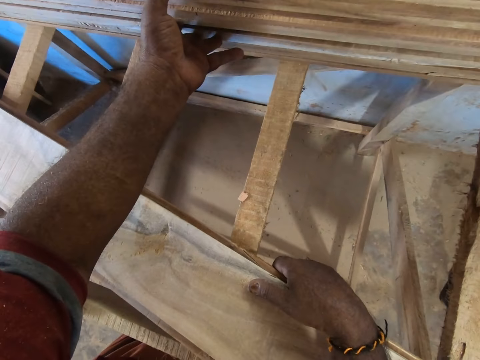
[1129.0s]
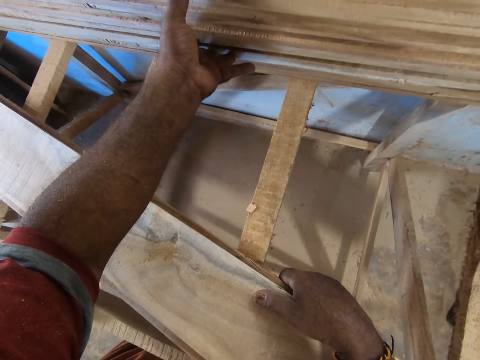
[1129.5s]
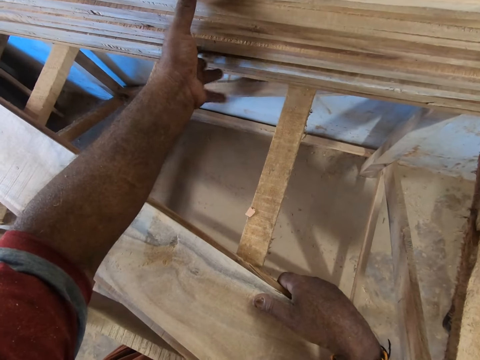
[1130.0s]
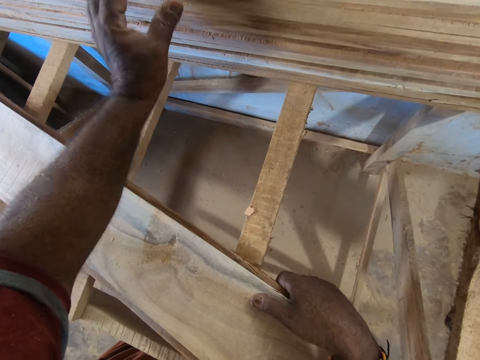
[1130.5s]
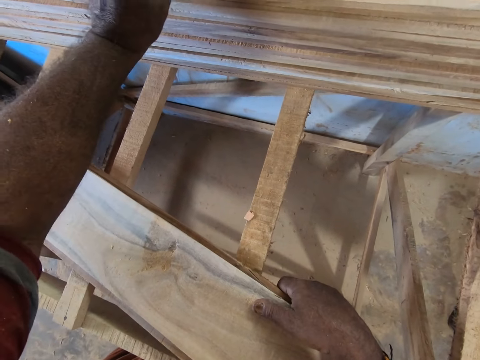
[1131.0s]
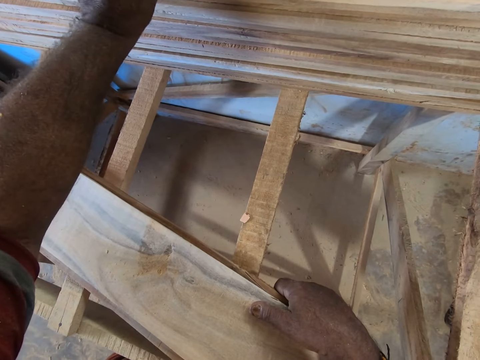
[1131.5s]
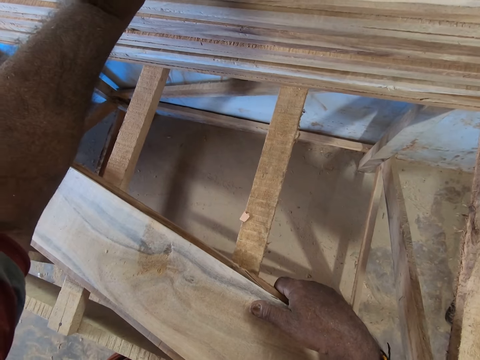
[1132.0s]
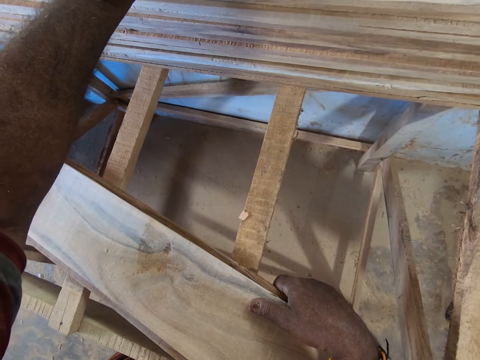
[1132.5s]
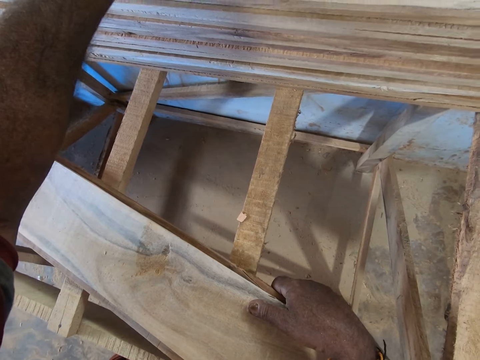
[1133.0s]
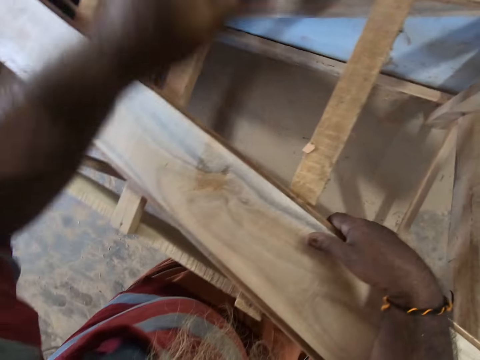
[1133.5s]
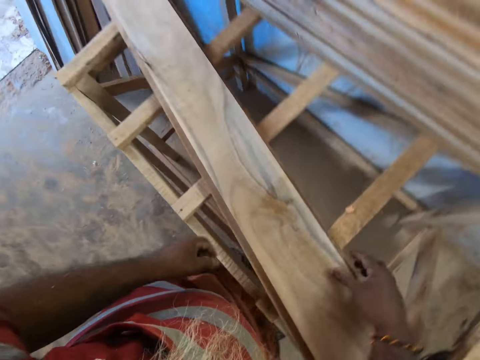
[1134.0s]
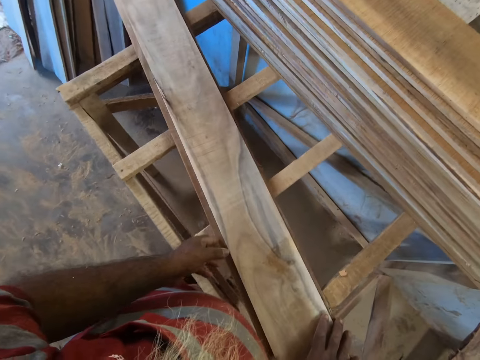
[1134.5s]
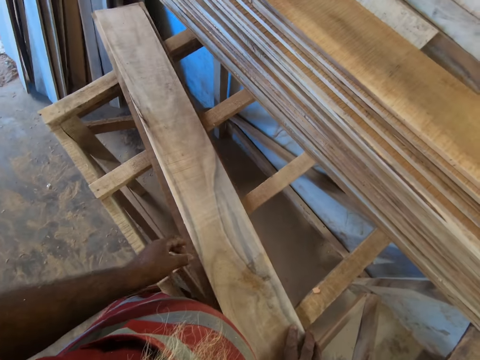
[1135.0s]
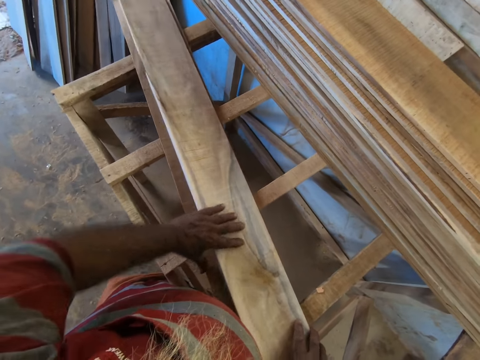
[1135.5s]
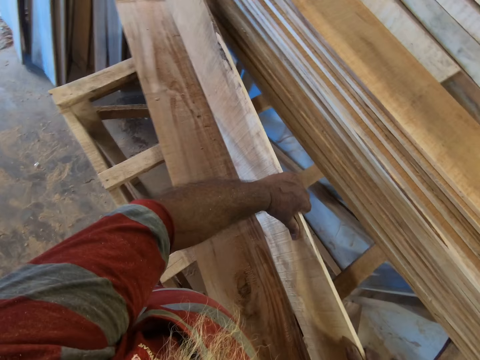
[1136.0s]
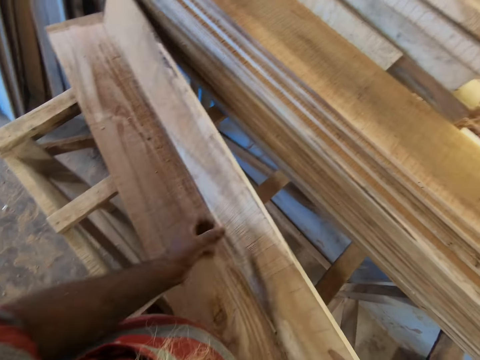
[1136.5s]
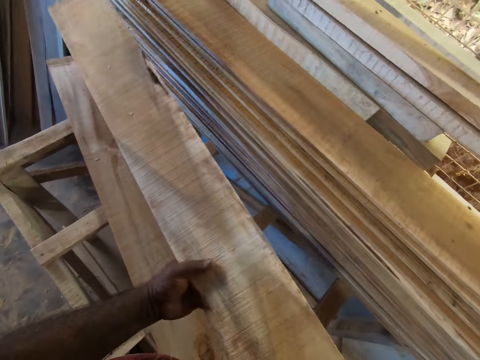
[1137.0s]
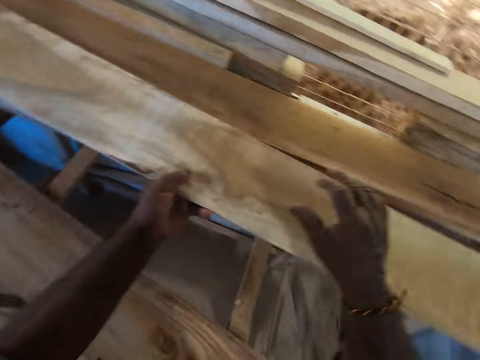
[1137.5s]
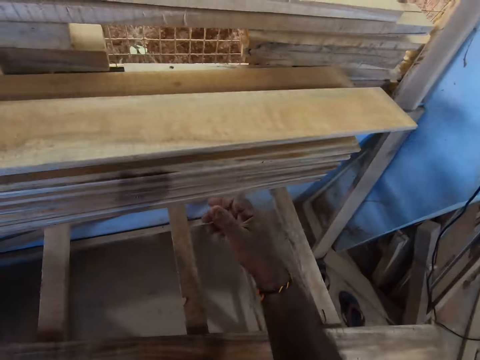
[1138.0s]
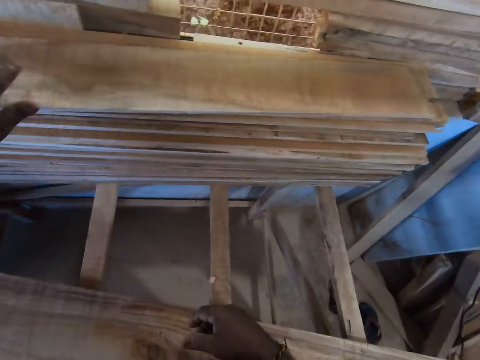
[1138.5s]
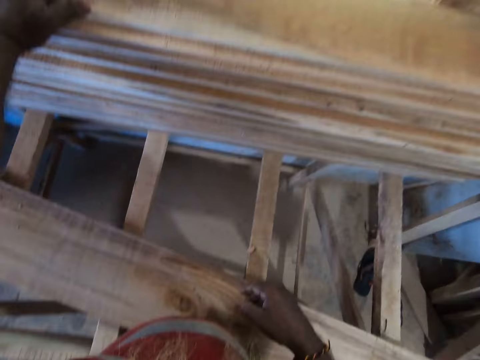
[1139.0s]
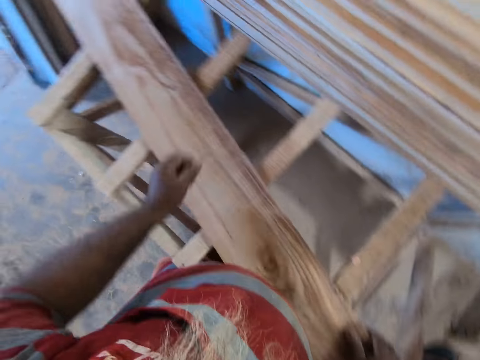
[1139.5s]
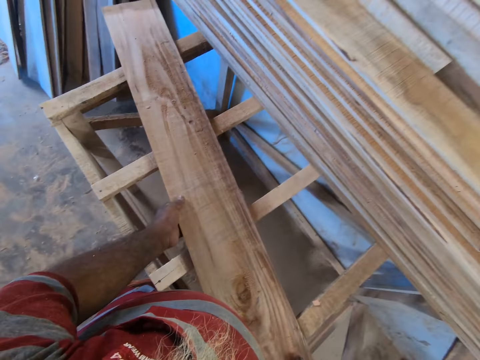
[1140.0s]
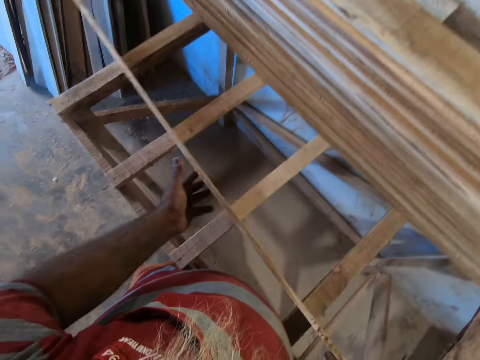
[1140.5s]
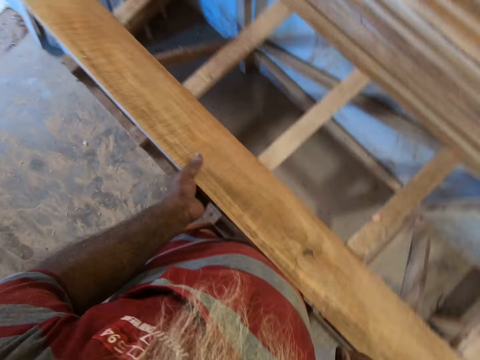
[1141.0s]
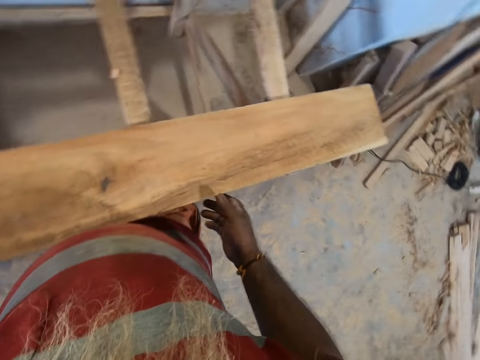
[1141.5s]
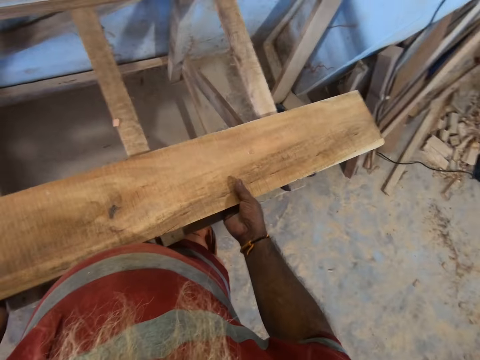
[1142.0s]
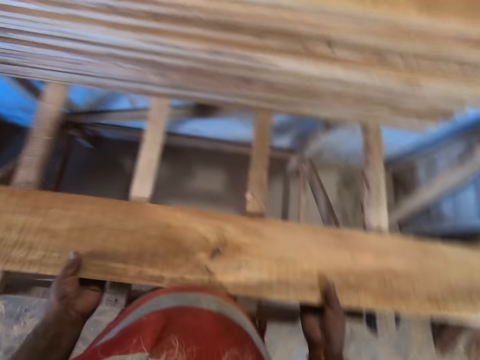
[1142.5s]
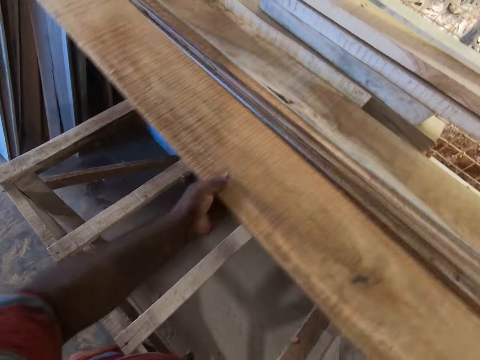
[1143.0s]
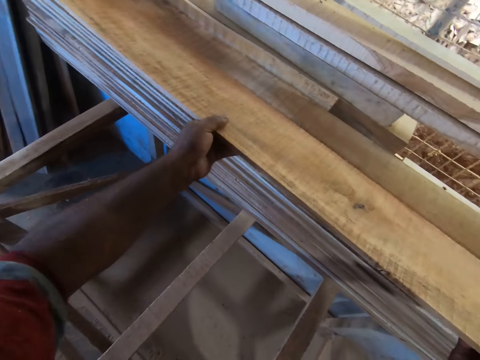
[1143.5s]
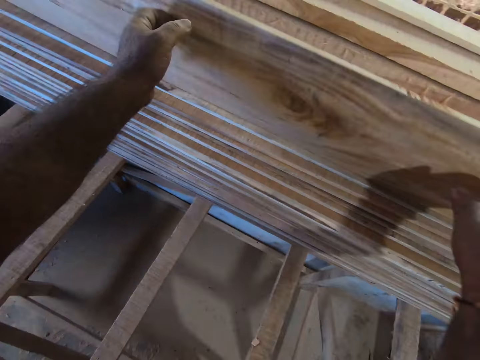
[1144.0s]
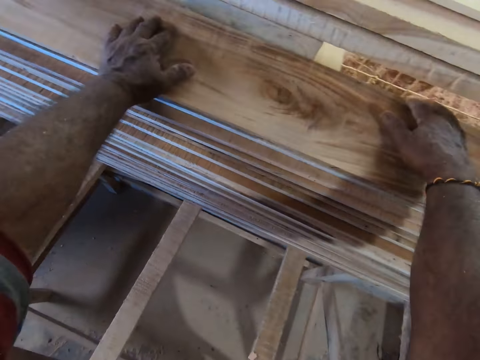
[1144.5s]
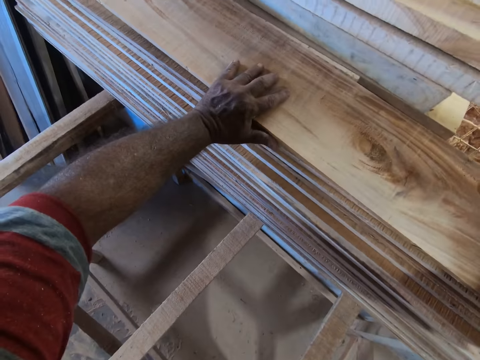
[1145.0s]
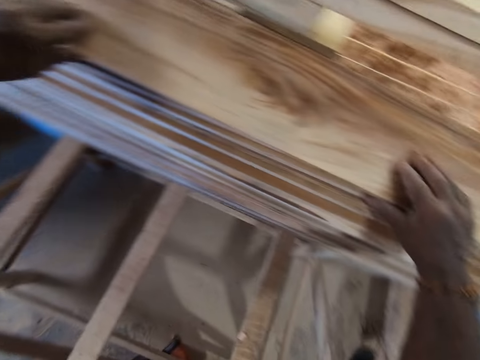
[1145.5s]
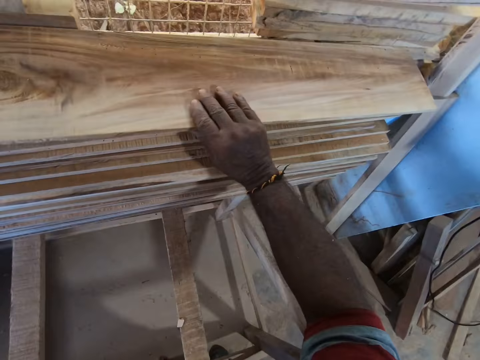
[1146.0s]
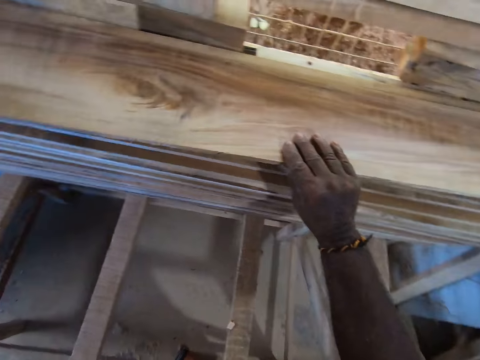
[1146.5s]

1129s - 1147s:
The camera wearer picks a plank from the wooden scaffold with his hands. He stacks the plank on the pile of planks on the wooden scaffold with his left hand. He picks a plank from the wooden scaffold with his hands. He holds a piece of timber. He stacks the plank on the pile of planks on the wooden scaffold with his hands.

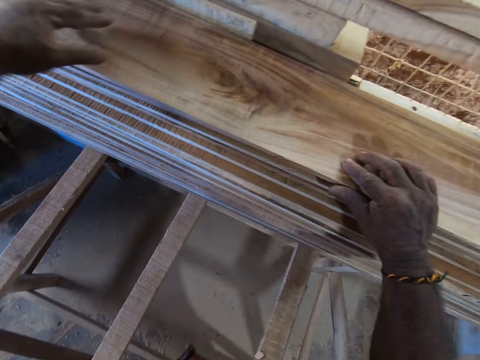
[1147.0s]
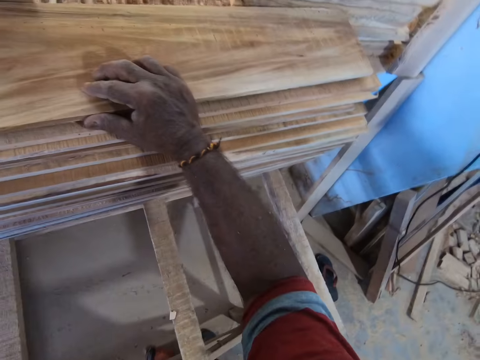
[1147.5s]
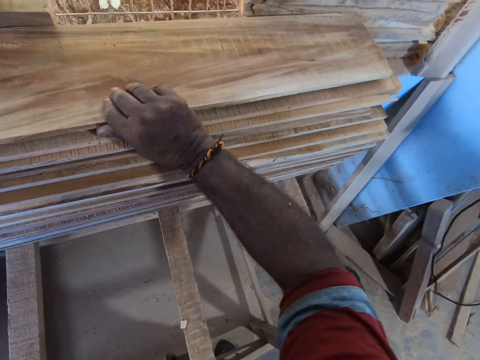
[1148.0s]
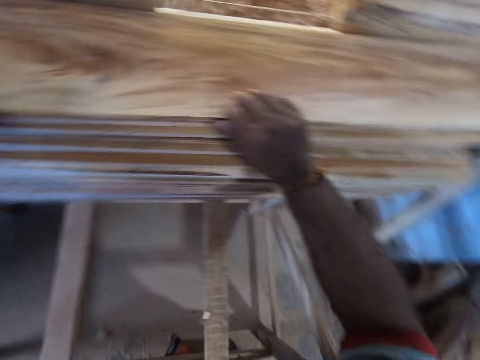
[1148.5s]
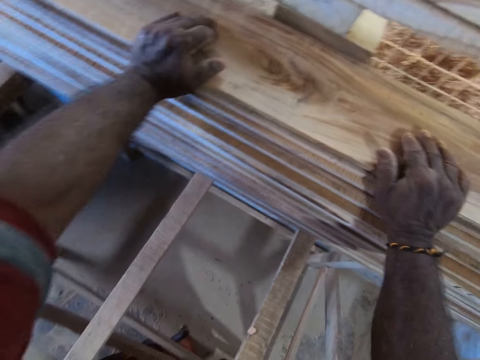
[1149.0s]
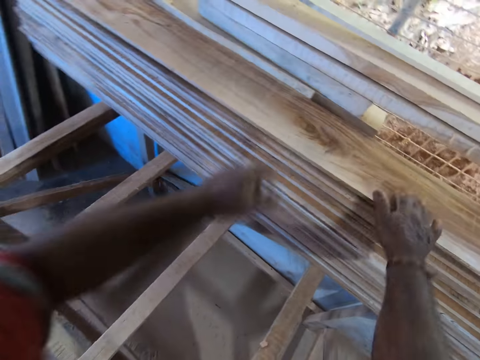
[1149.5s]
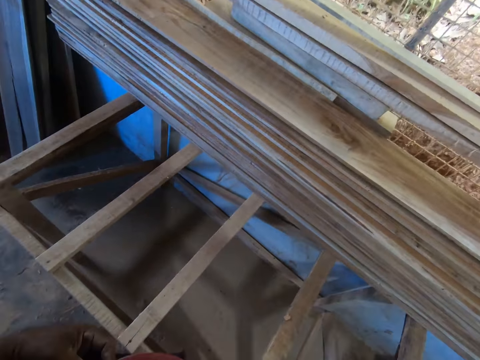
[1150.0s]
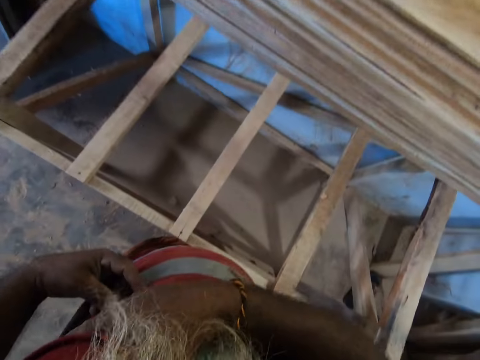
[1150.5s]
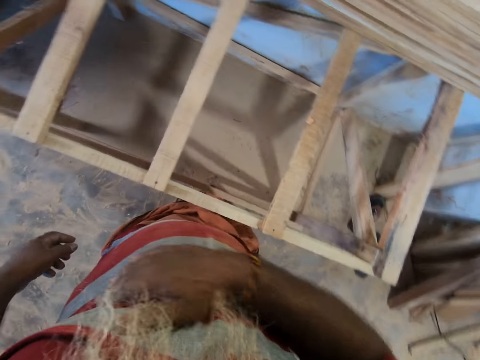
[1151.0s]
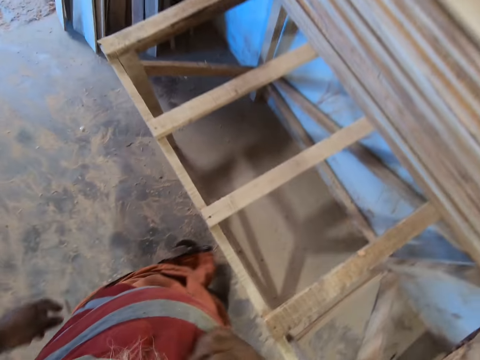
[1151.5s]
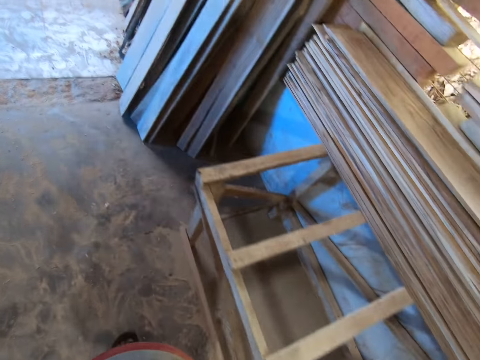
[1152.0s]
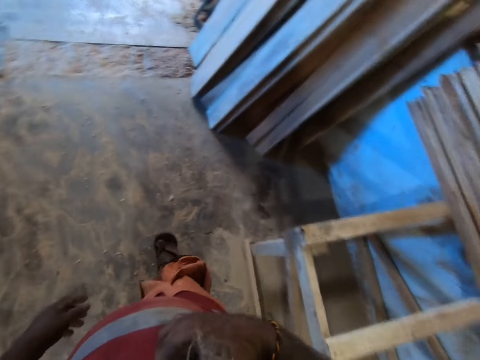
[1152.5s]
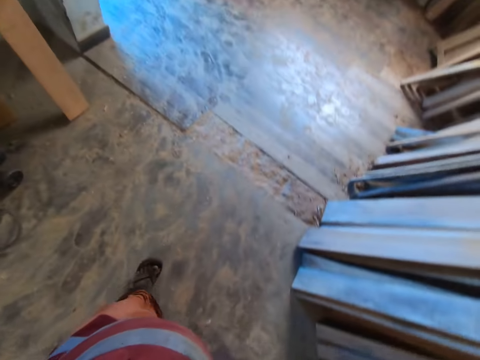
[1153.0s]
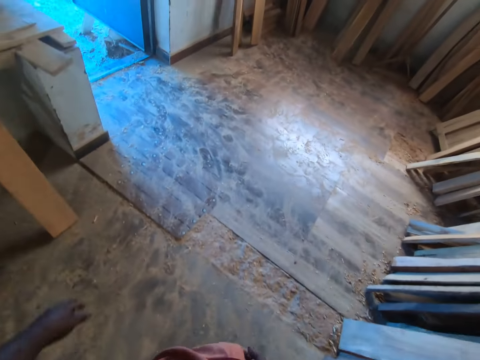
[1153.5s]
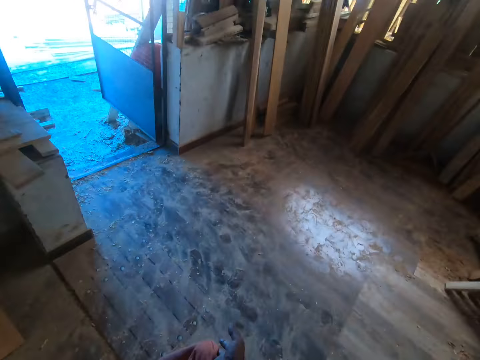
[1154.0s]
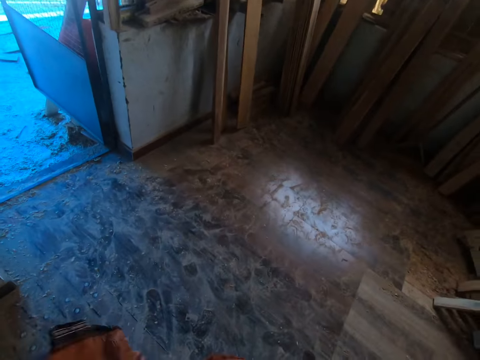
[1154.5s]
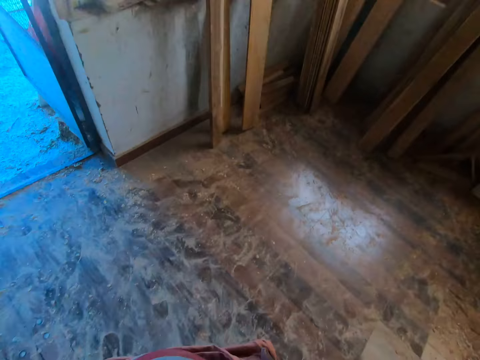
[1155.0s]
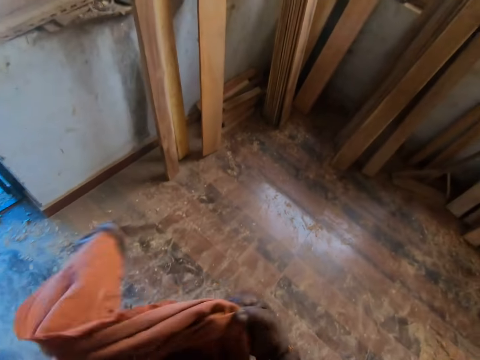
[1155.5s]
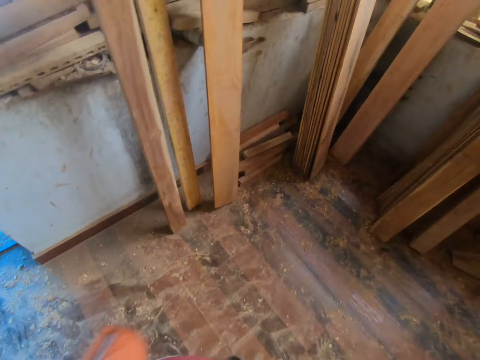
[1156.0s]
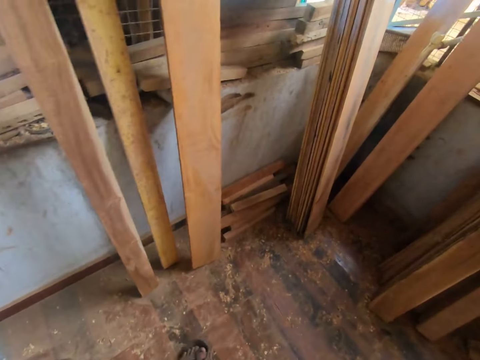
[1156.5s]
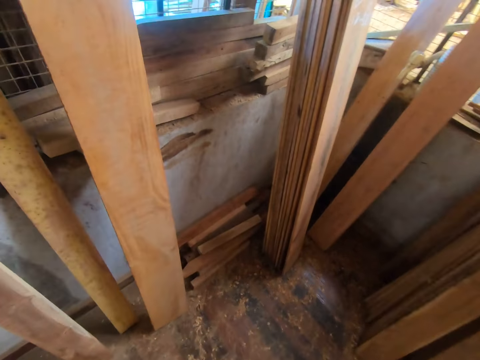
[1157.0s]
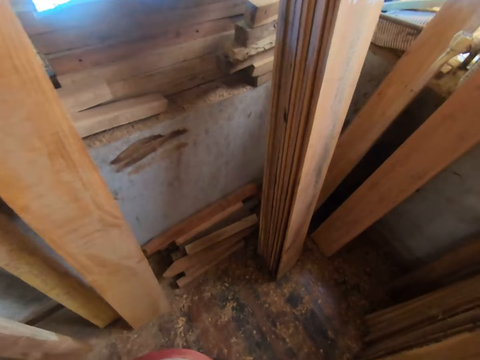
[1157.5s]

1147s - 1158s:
The camera wearer unhands his hands from the timbers. He rubs his right hand on his cloth. He moves. He adjusts his wrapper on his waist with his hands.
